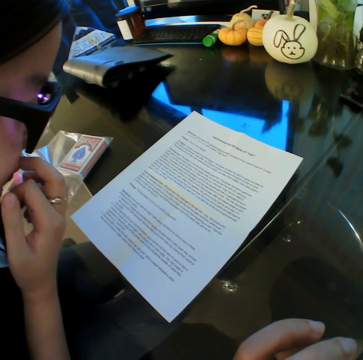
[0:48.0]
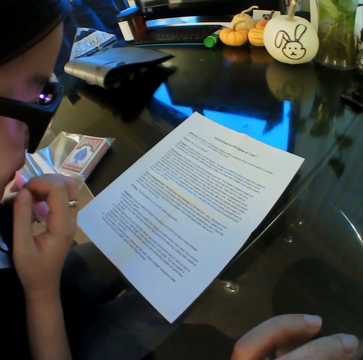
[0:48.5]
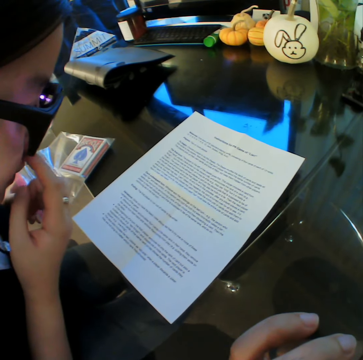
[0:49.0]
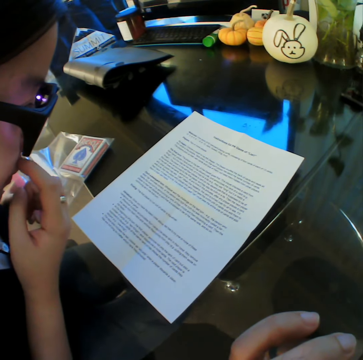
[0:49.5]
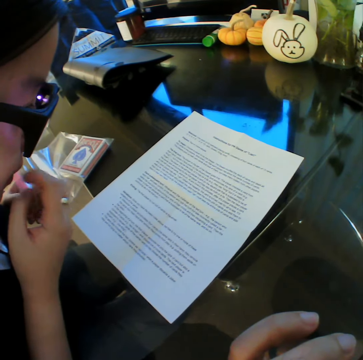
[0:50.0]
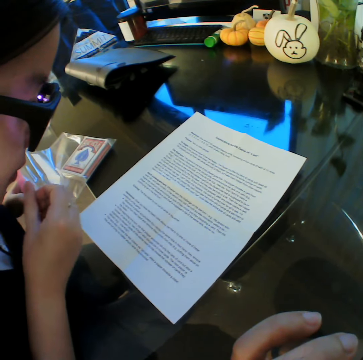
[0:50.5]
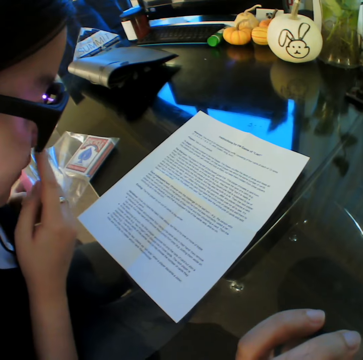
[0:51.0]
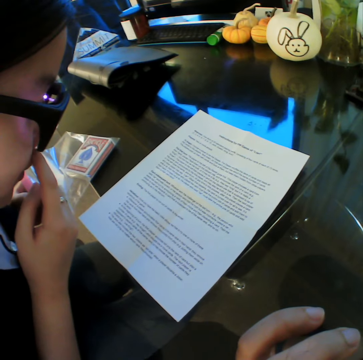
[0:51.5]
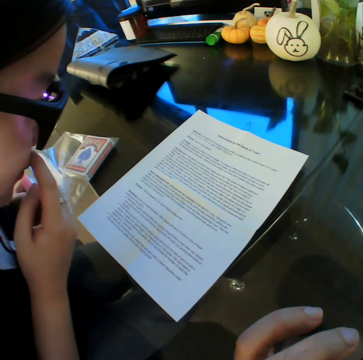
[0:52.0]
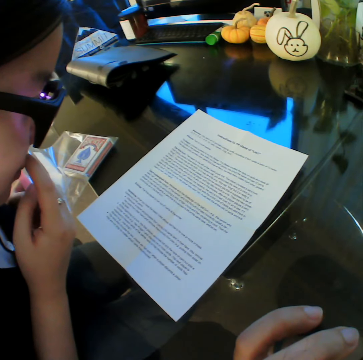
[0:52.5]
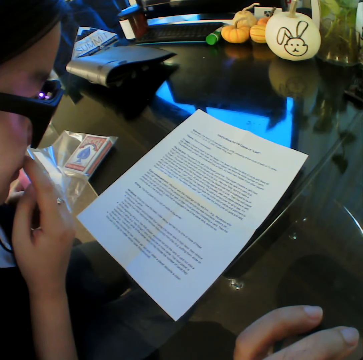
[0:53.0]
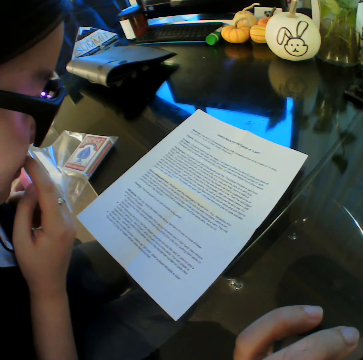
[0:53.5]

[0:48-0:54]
The camera wearer stares at the paper on the table.

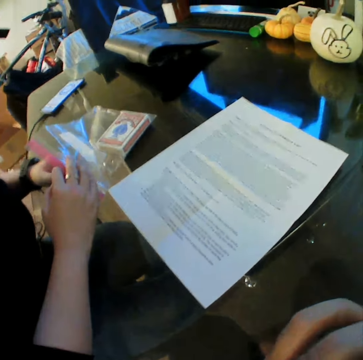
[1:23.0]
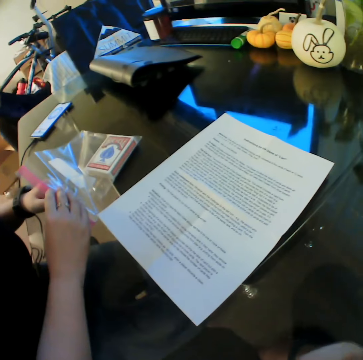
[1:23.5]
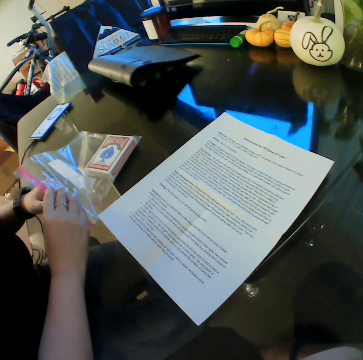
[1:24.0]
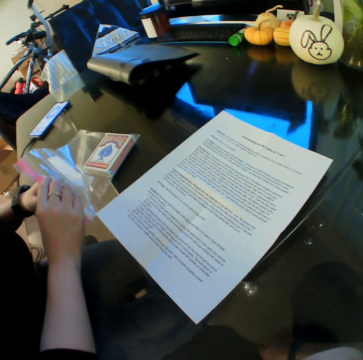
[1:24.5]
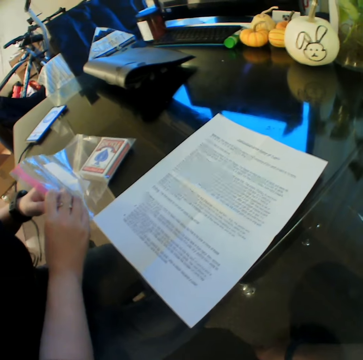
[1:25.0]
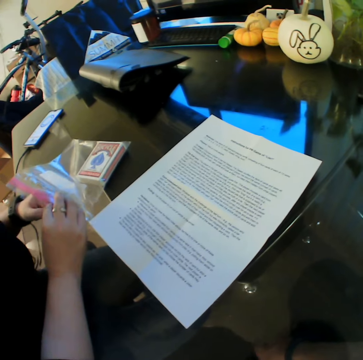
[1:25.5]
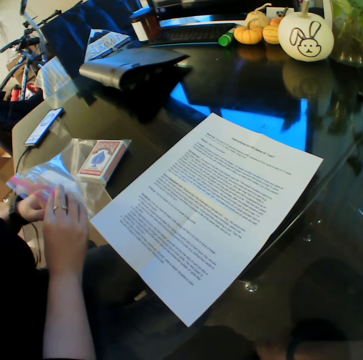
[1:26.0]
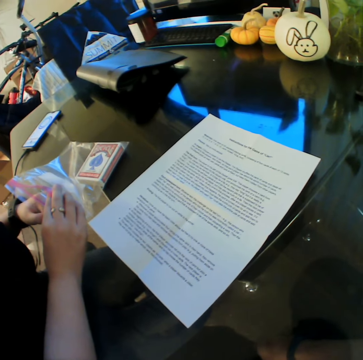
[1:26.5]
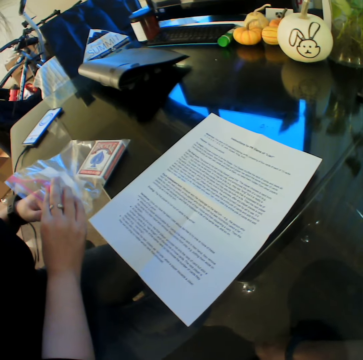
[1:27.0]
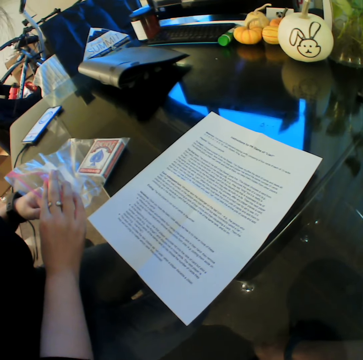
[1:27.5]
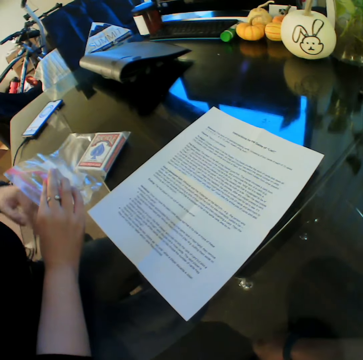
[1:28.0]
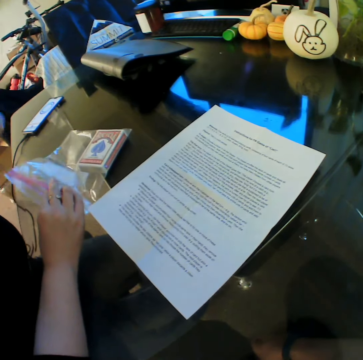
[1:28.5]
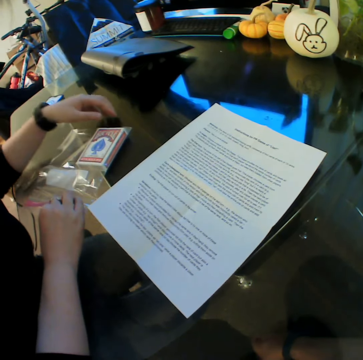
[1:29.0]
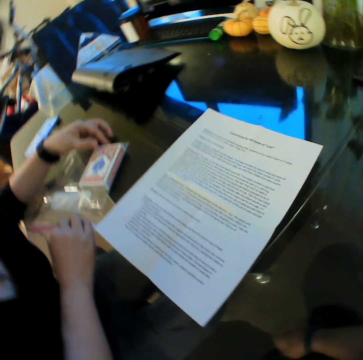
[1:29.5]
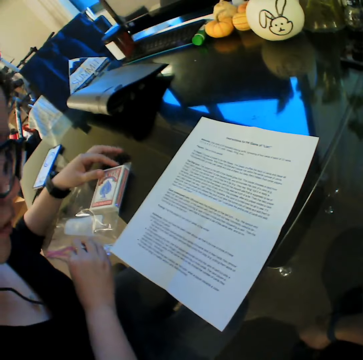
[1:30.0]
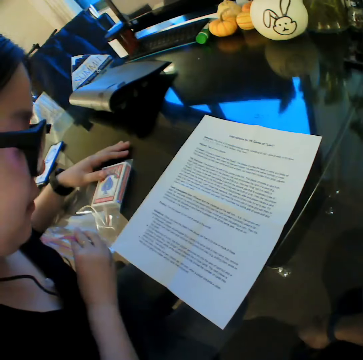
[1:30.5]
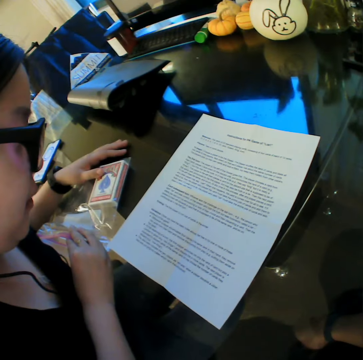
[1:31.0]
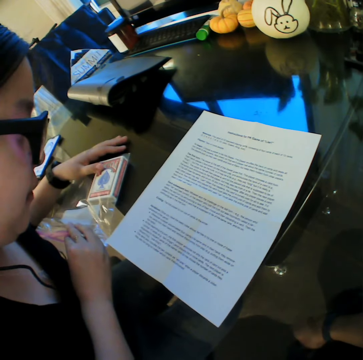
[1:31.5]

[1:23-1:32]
The woman moves her hands on the zipper bag. She opens the package.

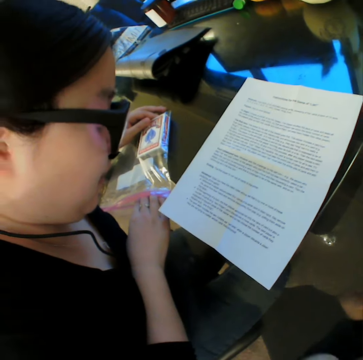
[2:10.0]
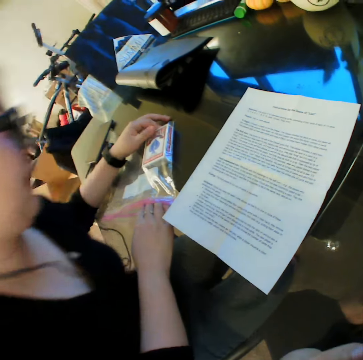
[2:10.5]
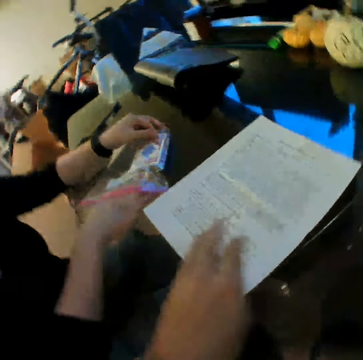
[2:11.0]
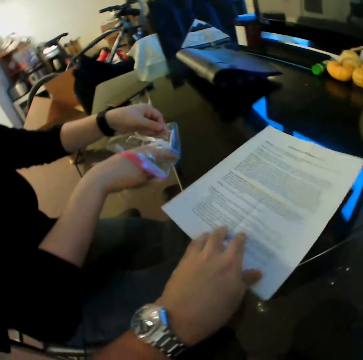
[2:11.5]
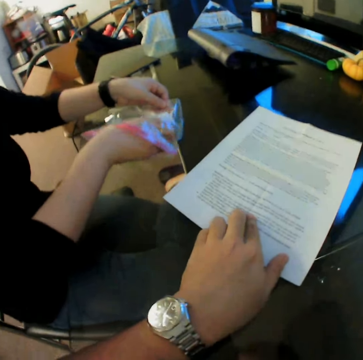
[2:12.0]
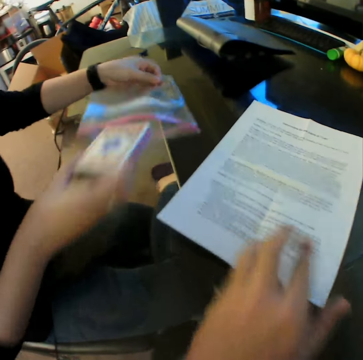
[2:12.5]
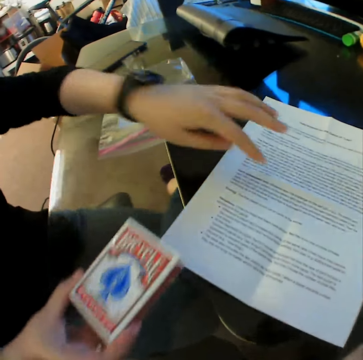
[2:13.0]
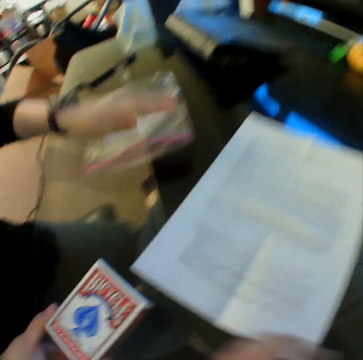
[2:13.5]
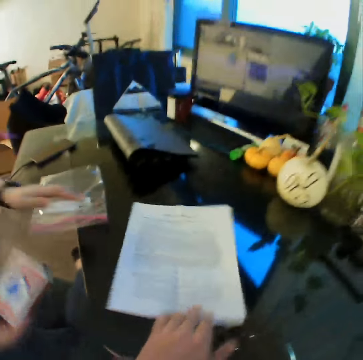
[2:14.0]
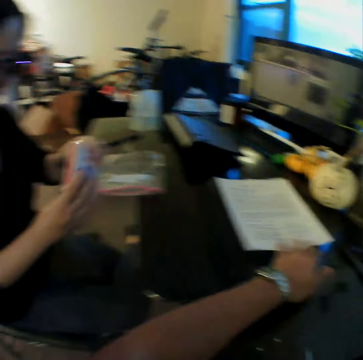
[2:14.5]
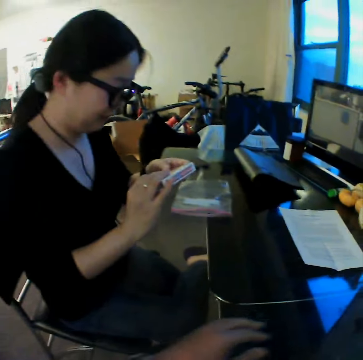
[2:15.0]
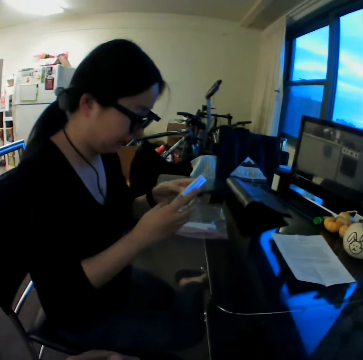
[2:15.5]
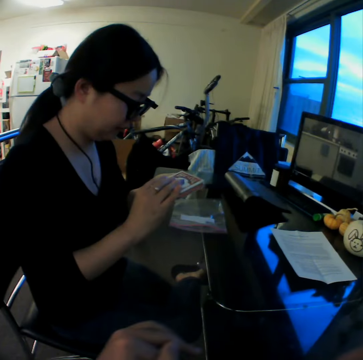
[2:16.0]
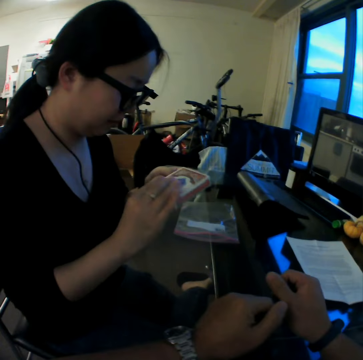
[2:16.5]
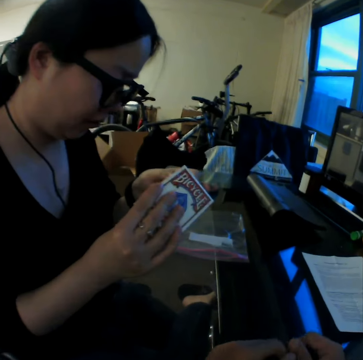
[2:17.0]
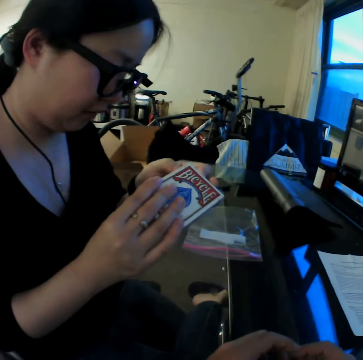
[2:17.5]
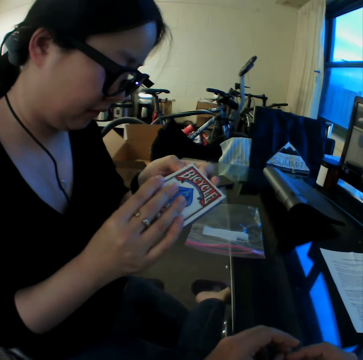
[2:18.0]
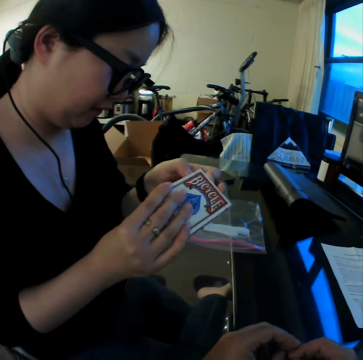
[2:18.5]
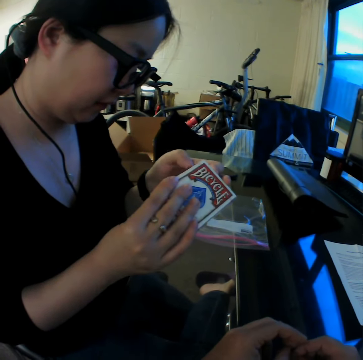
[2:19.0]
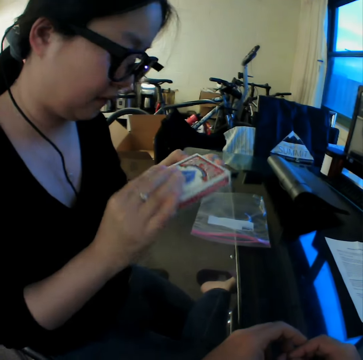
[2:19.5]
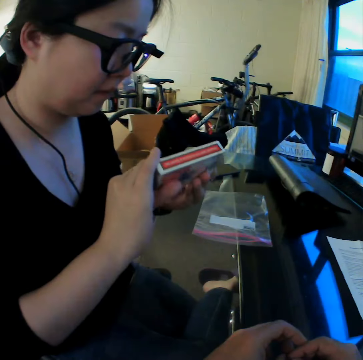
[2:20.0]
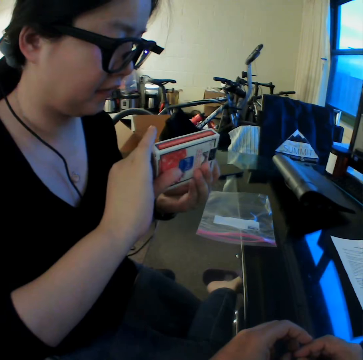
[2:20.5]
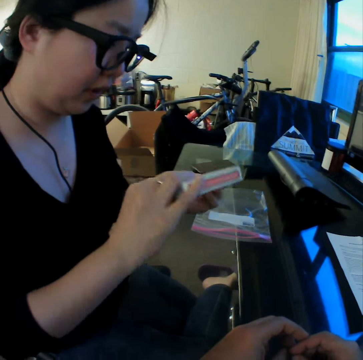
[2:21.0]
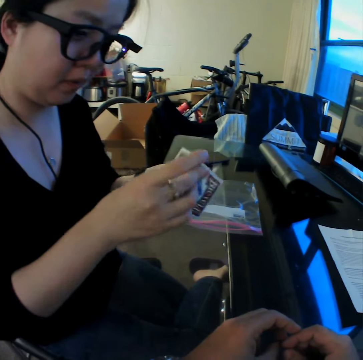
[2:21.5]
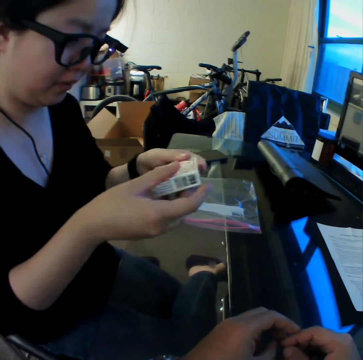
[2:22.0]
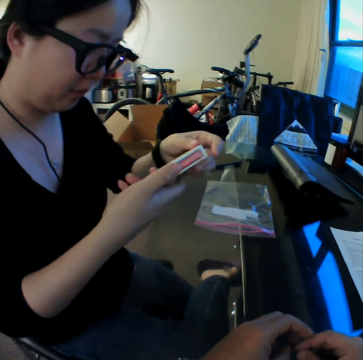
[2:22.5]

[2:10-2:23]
The camera wearer moves the paper on the table with his left hand. The woman removes a card pack from the zipper bag with her right hand. The camera wearer turns the paper. The woman moves the zipper bag on the table with her left hand. The camera wearer moves the paper on the table with his left hand. The woman turns the card pack in her hands. The camera wearer converses with the woman.

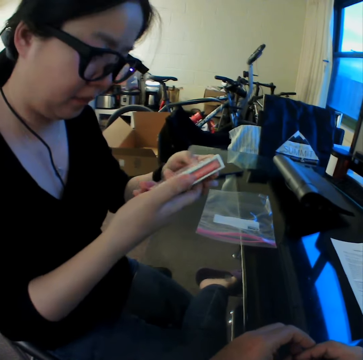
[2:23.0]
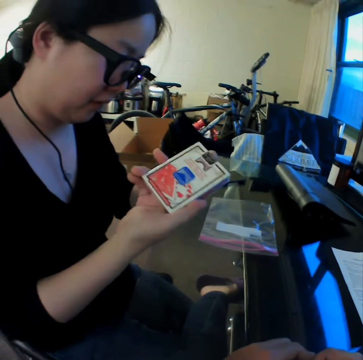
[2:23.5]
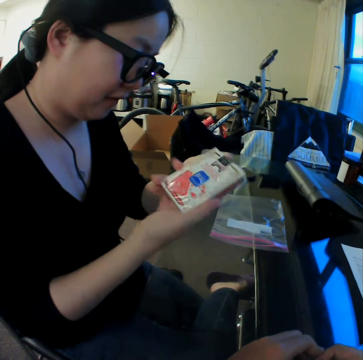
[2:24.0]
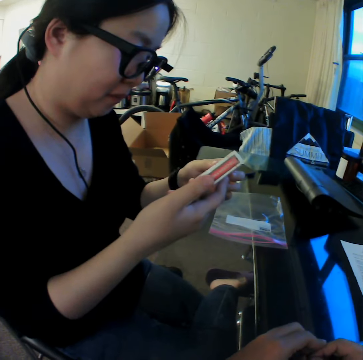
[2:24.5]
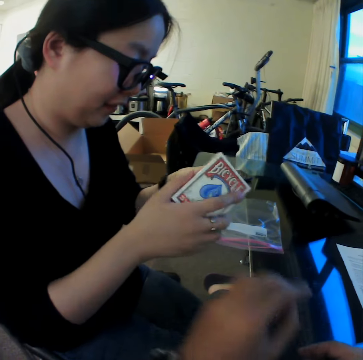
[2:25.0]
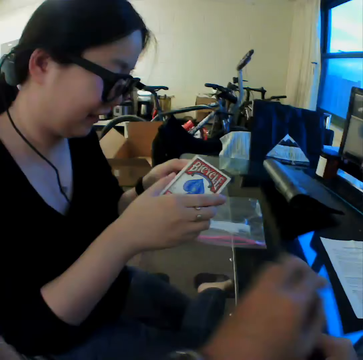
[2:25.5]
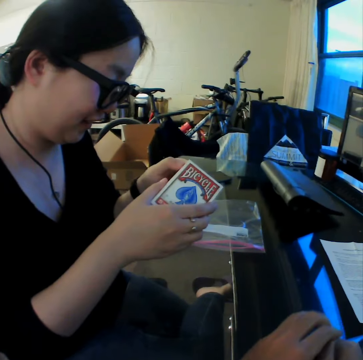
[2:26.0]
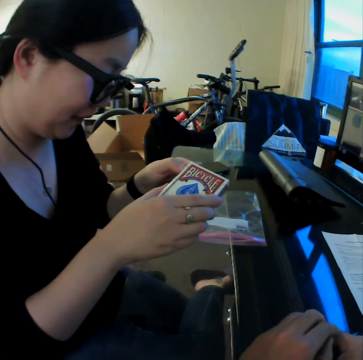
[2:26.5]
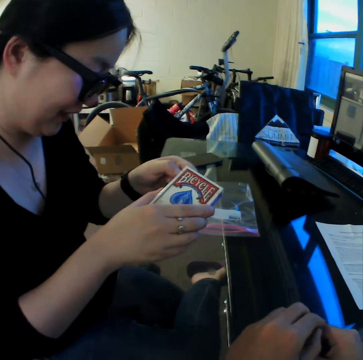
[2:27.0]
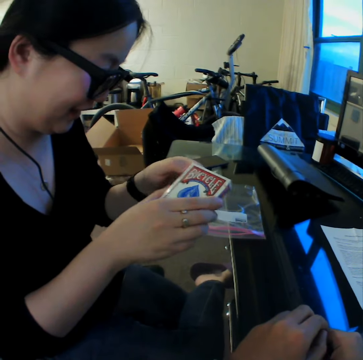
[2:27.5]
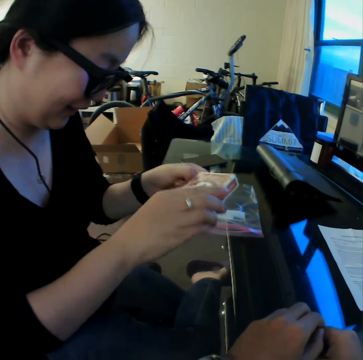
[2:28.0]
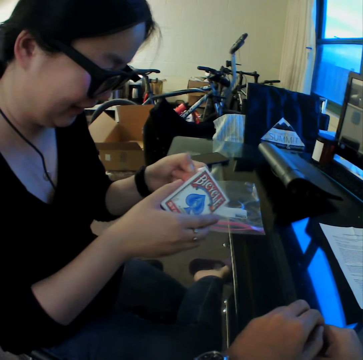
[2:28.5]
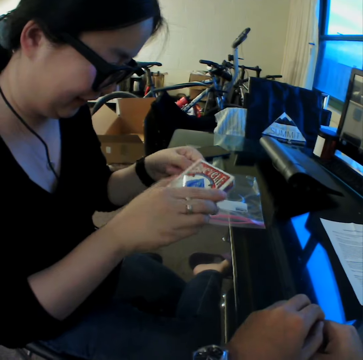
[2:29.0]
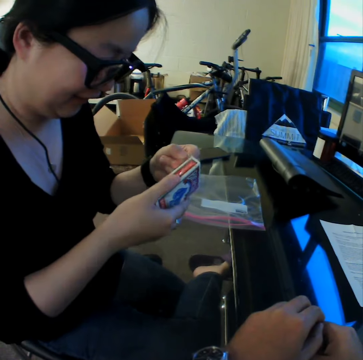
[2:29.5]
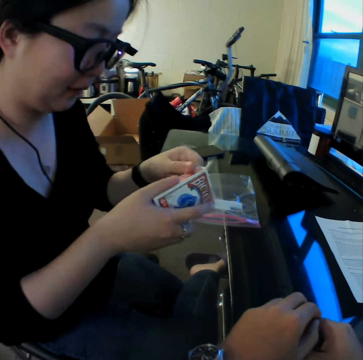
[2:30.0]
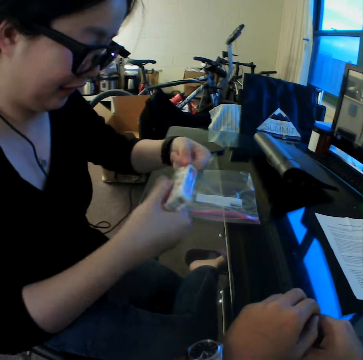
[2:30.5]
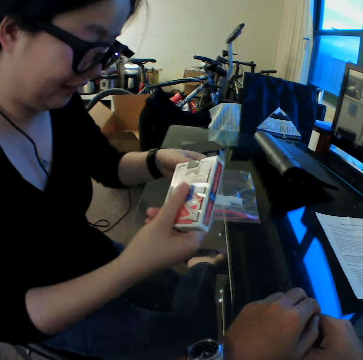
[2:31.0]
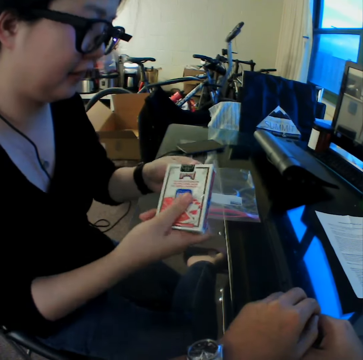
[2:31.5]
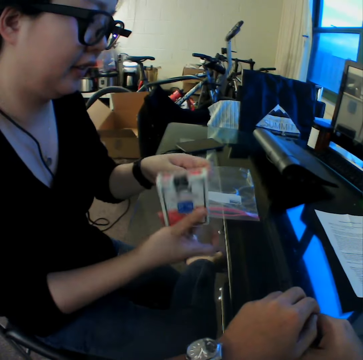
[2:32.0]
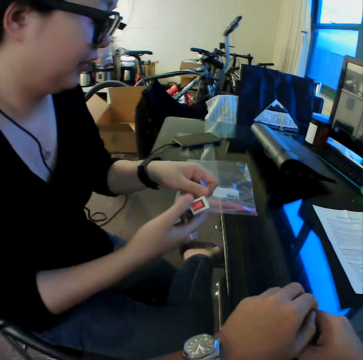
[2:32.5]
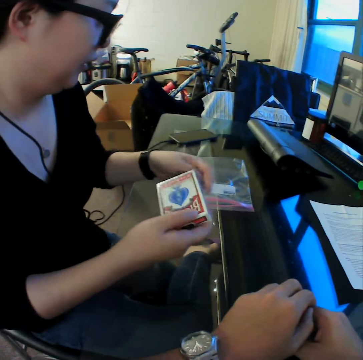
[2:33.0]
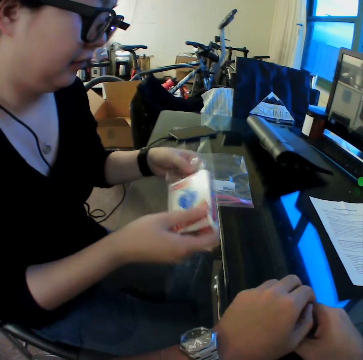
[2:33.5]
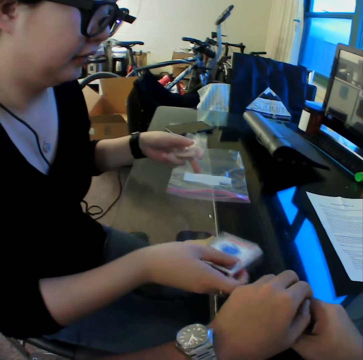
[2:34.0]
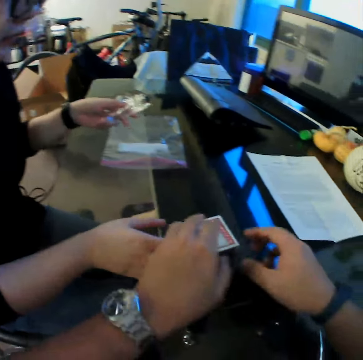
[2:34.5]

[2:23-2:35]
A woman removes the nylon of the card pack in her hands. The woman drops the card pack on the table with her right hand.
